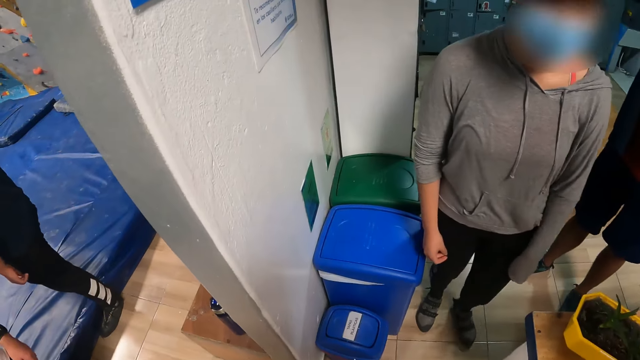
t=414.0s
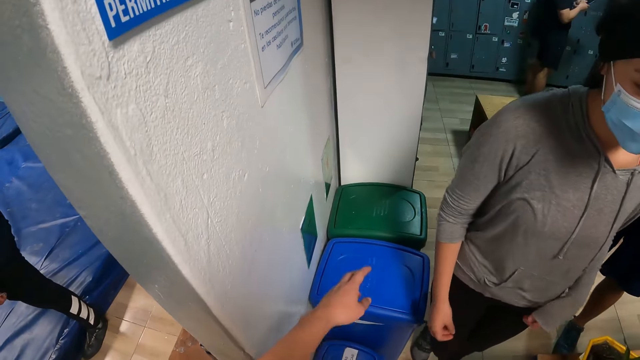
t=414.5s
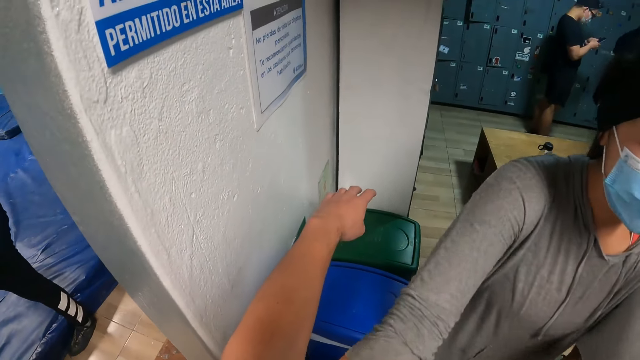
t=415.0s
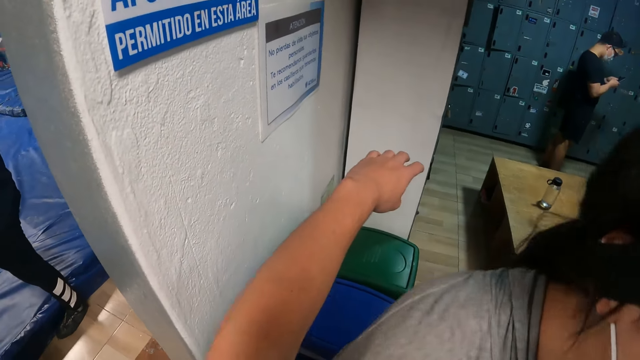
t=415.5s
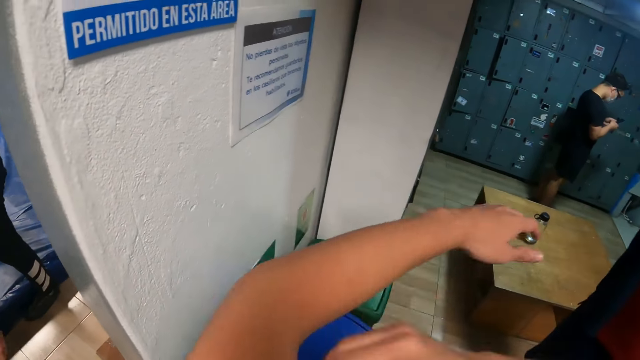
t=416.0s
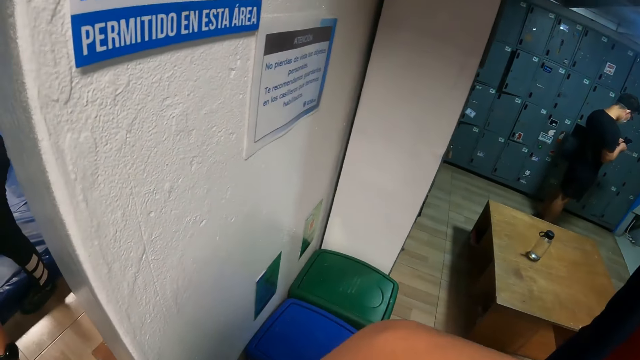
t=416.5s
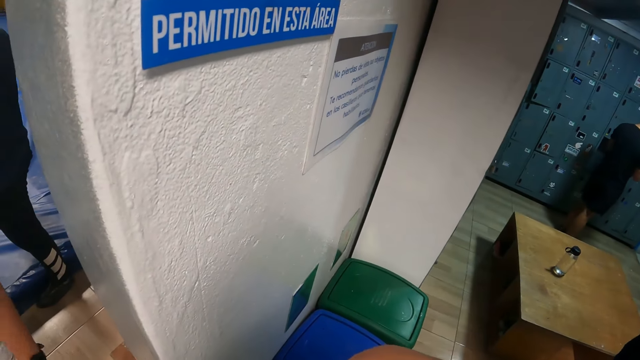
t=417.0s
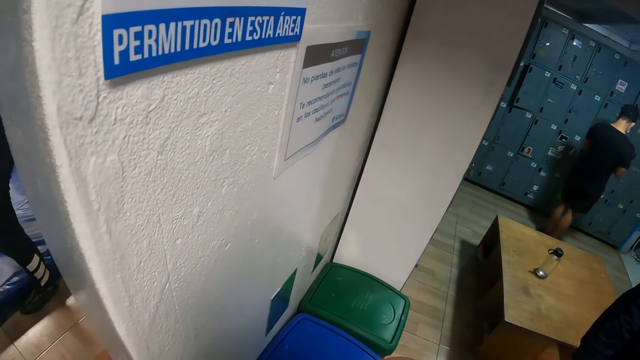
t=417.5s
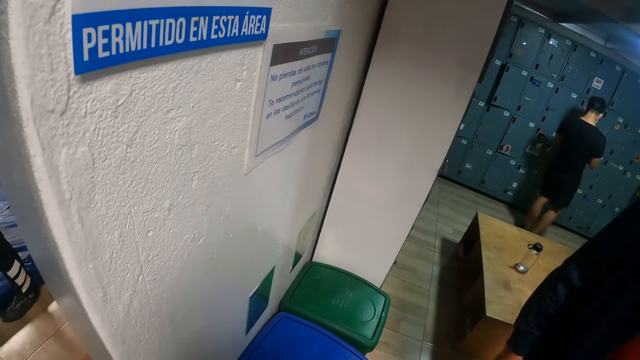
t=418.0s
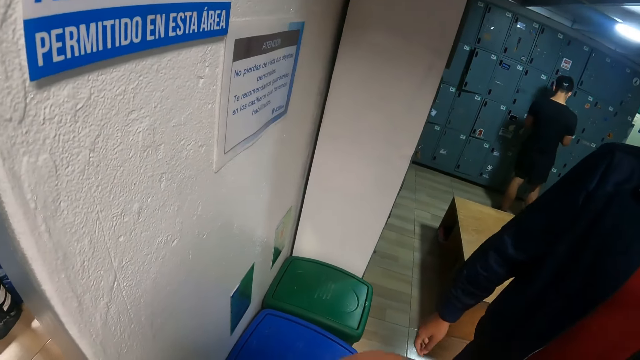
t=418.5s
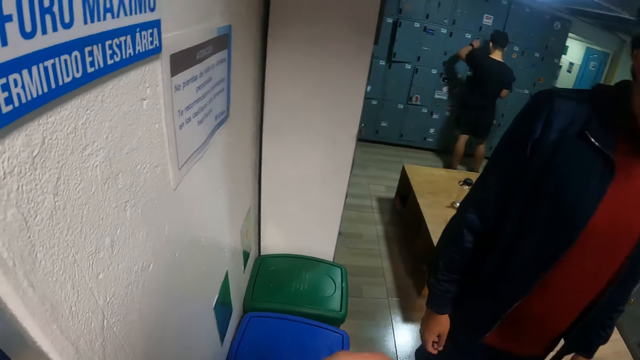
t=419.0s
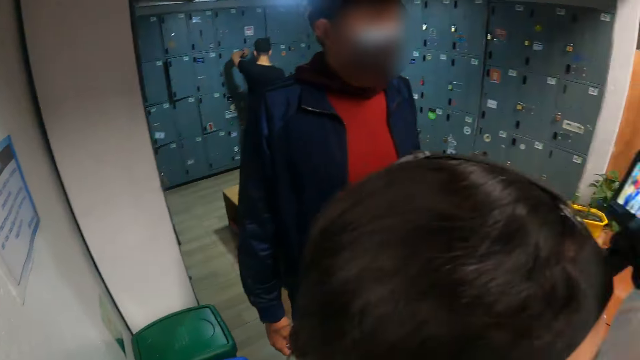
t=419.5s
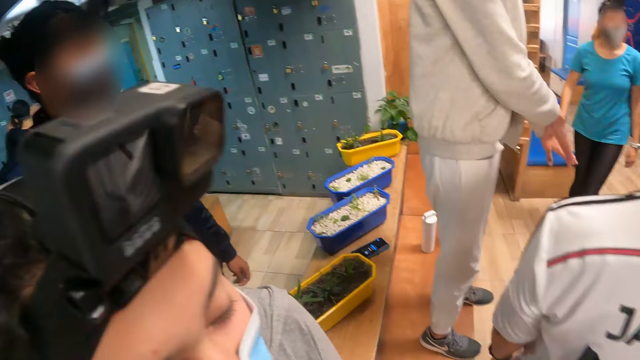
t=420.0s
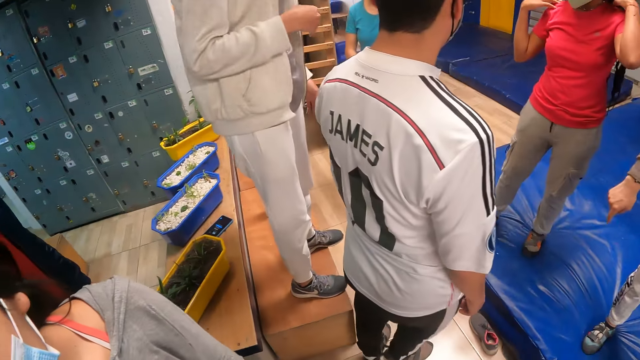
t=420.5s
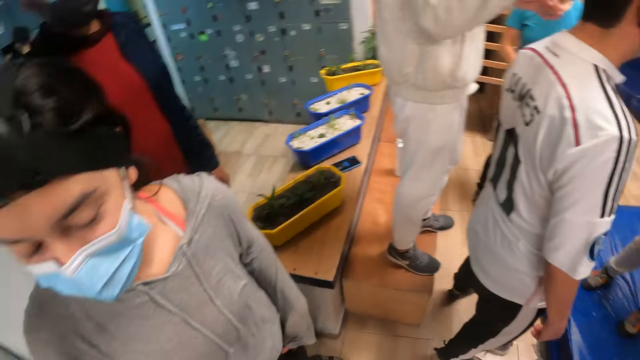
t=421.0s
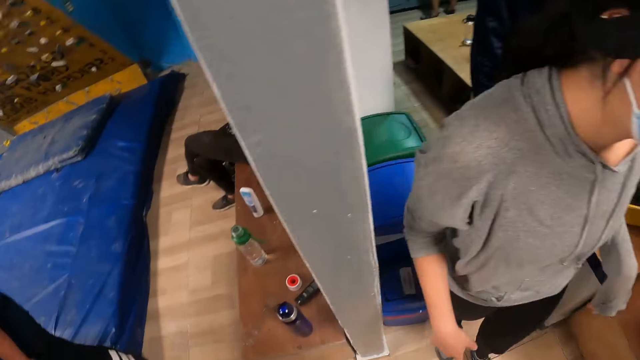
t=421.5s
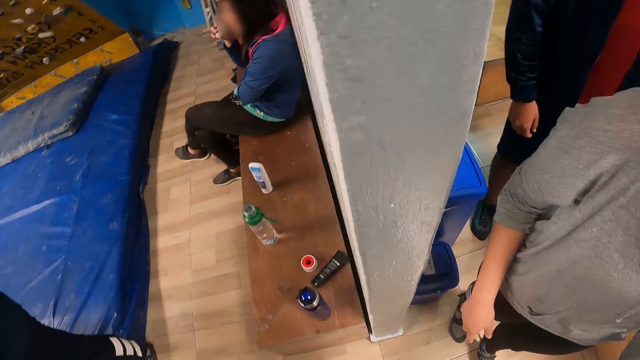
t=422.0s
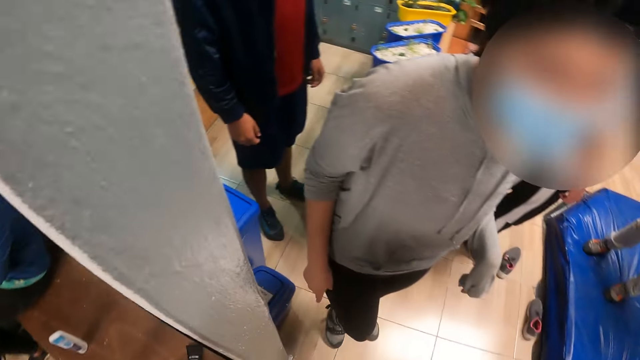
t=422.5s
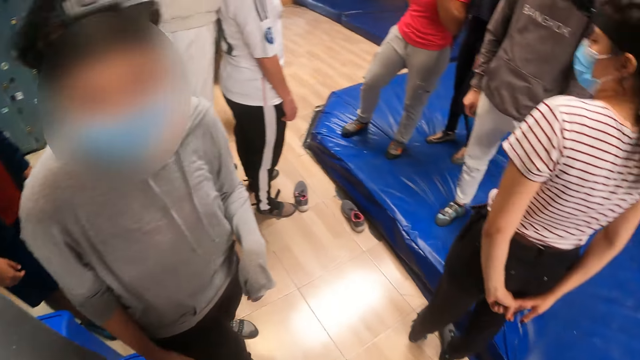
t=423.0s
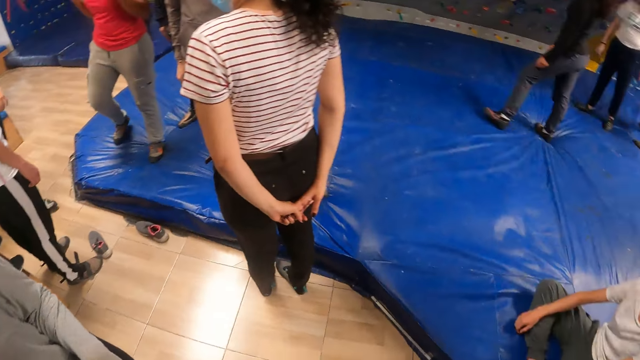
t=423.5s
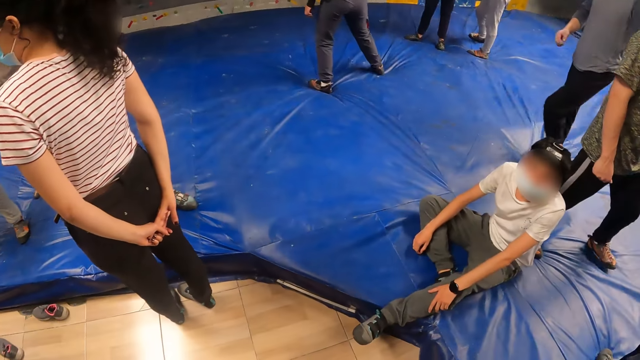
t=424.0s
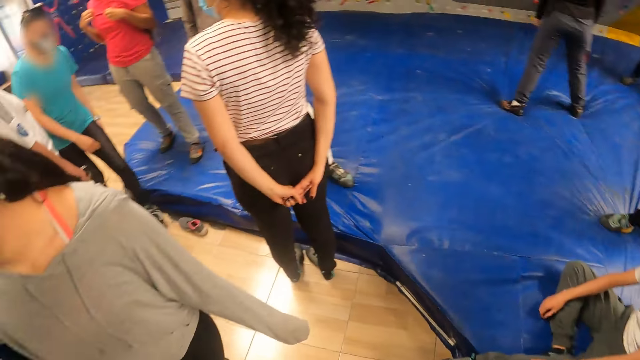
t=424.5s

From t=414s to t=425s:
The camera wearer stretches the left hand. They hug a woman. They look around.

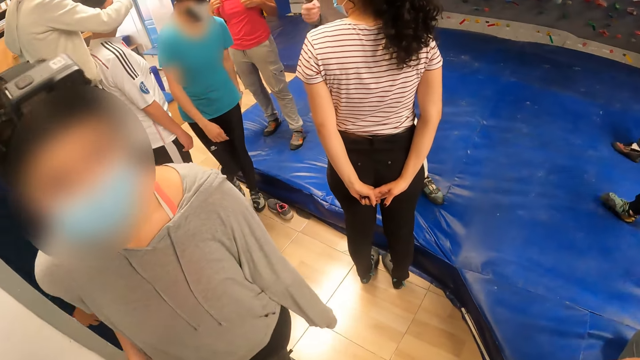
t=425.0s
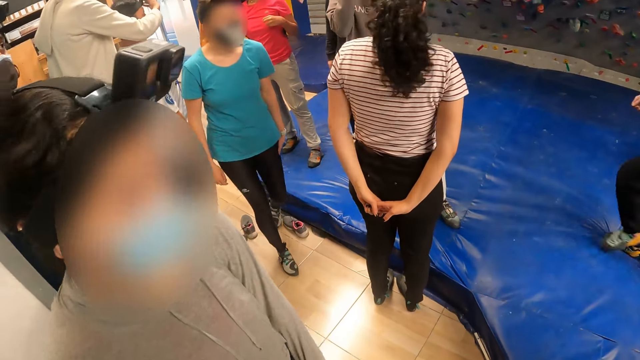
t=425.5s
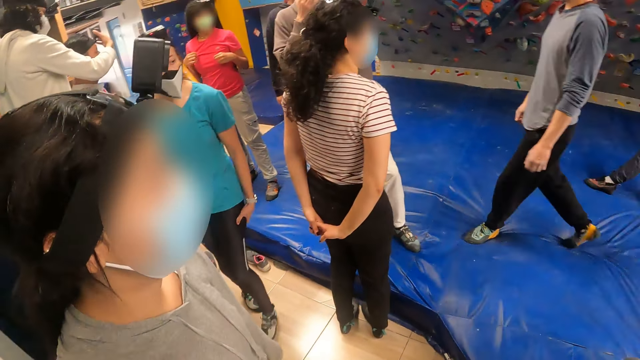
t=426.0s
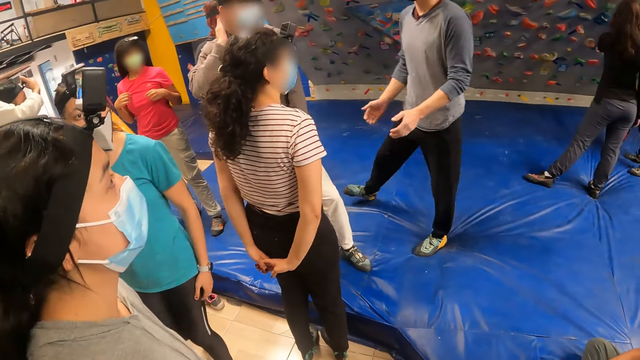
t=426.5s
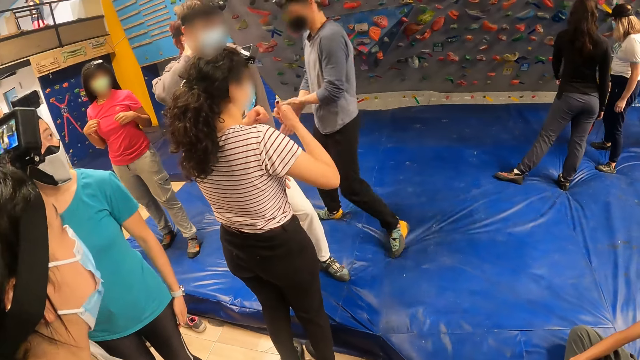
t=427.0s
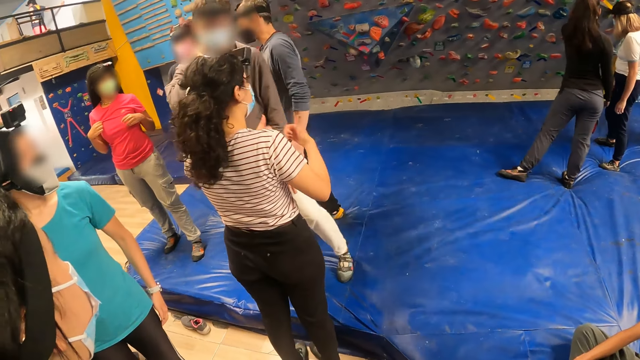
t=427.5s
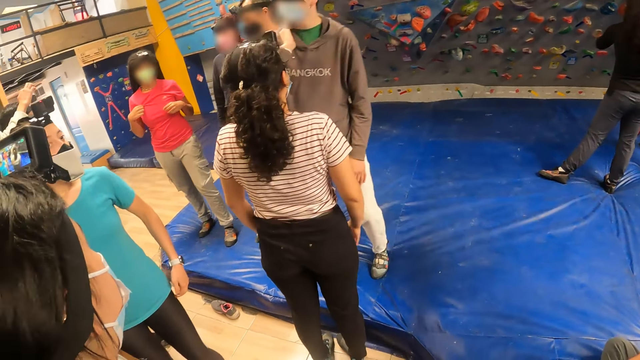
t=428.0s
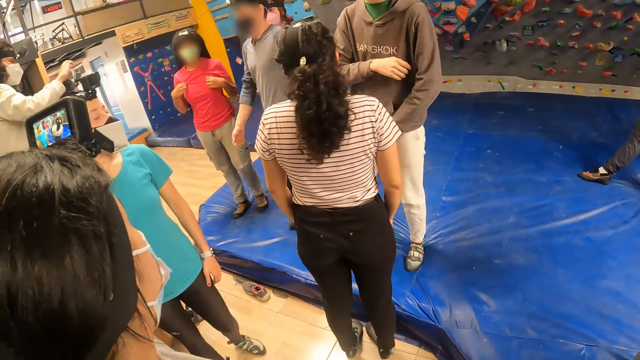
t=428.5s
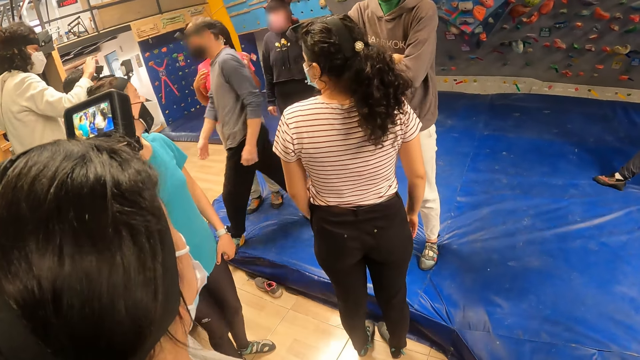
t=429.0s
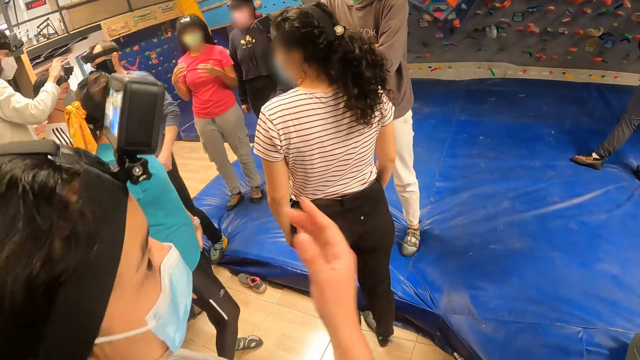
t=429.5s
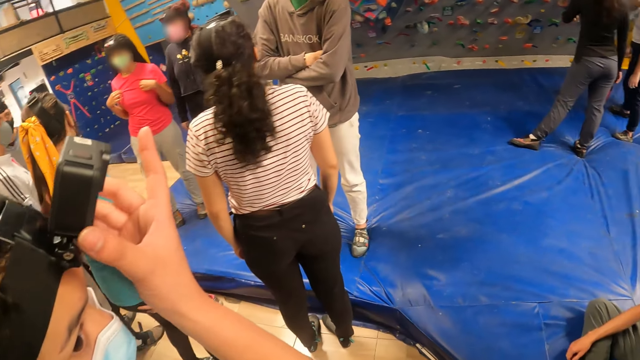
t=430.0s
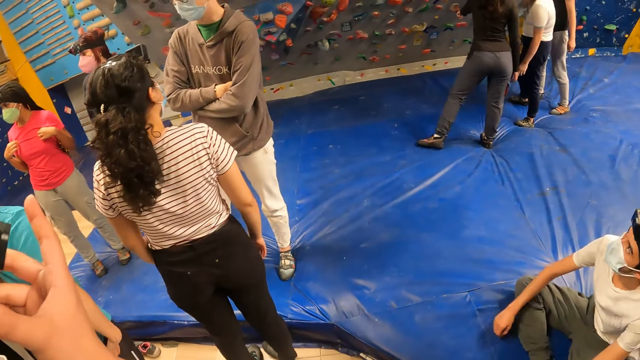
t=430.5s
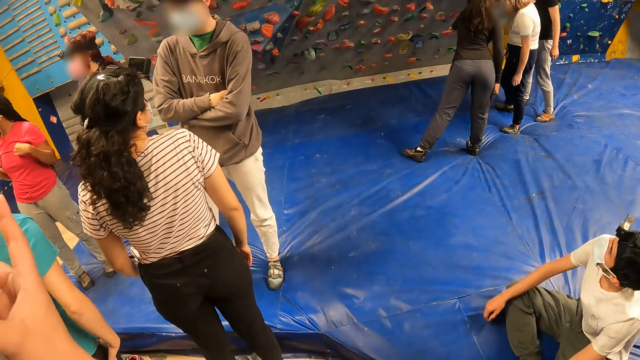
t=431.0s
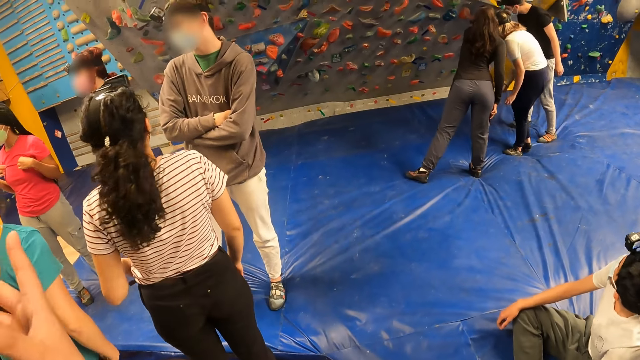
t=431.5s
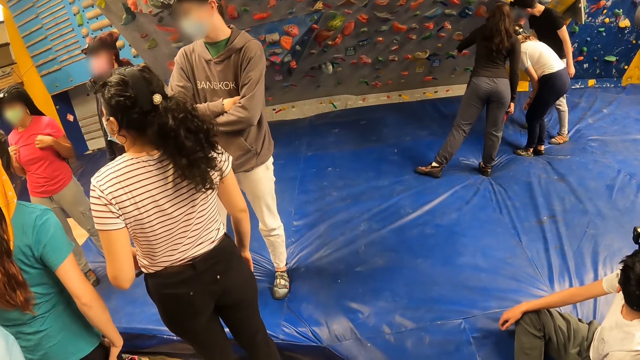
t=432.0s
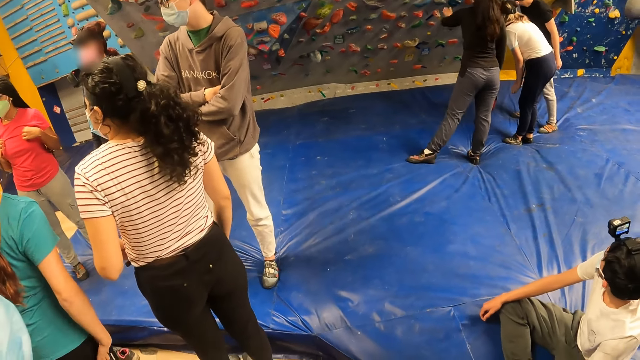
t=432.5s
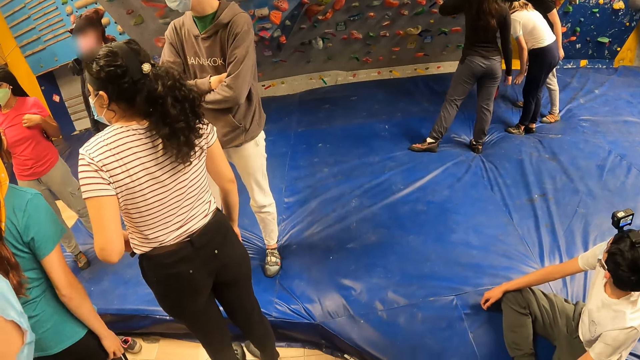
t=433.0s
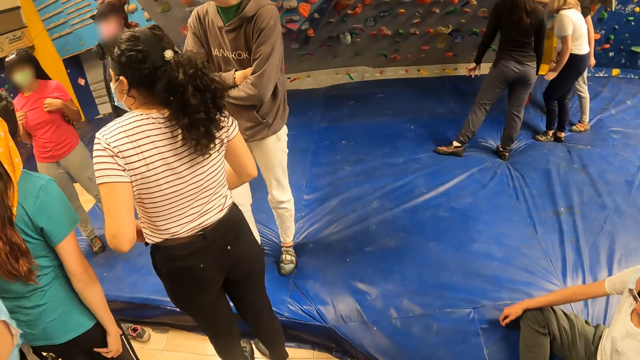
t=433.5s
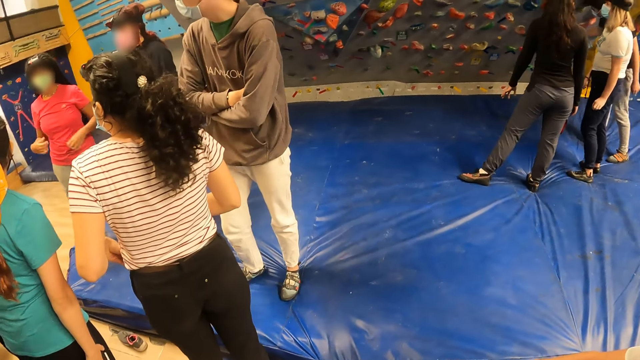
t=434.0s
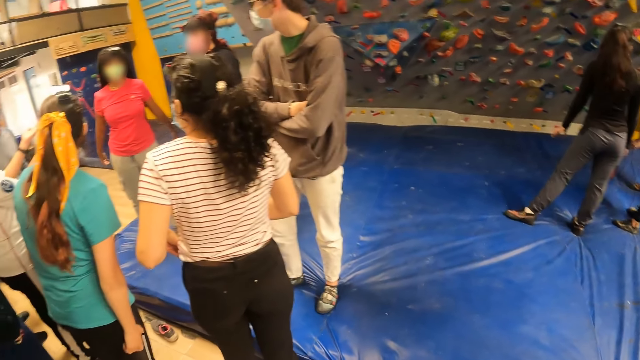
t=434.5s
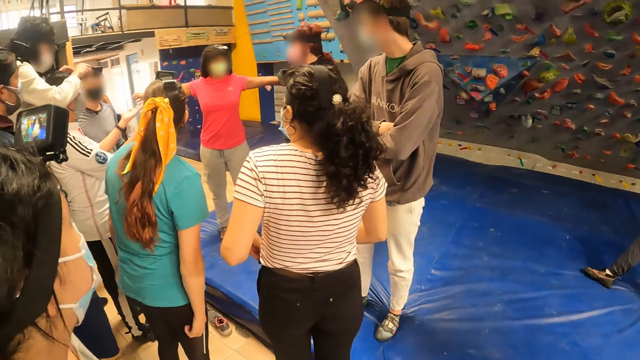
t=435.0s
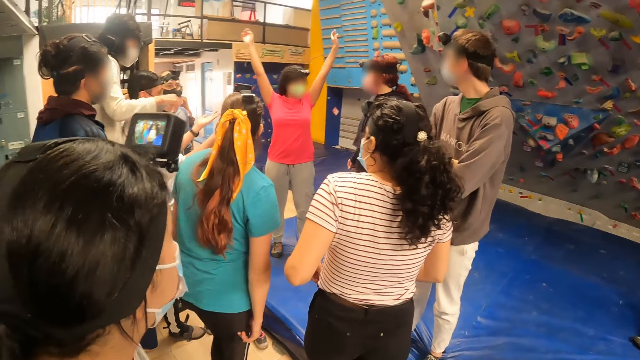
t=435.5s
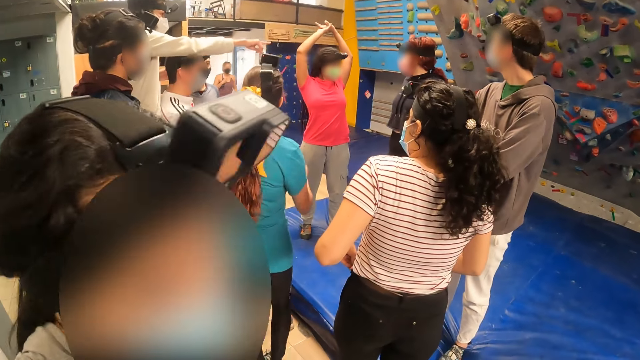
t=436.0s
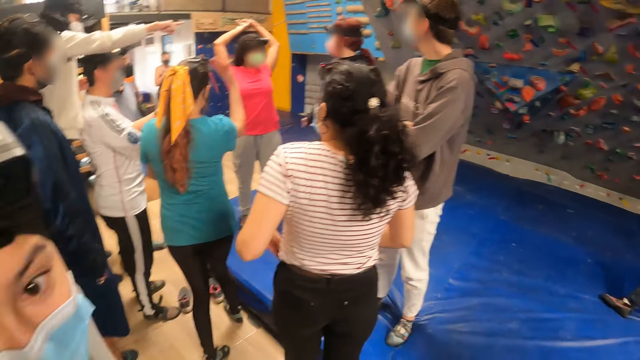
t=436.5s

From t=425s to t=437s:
A woman adjusts the camera head strap on her head with her right hand. The camera wearer looks around.
